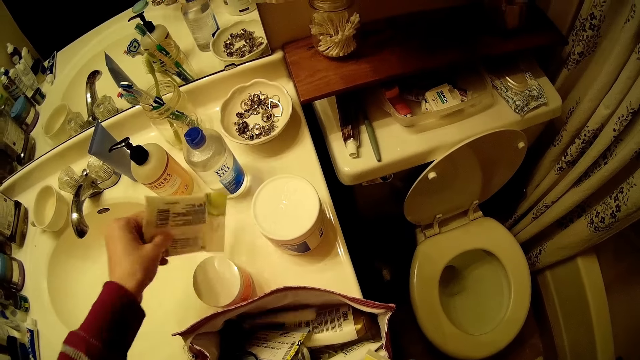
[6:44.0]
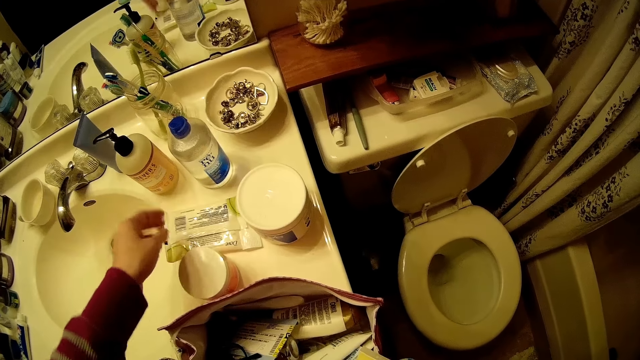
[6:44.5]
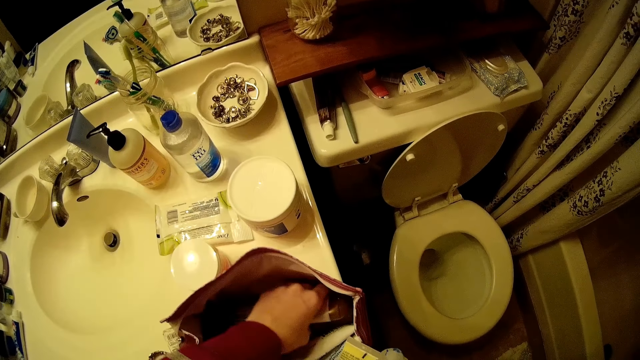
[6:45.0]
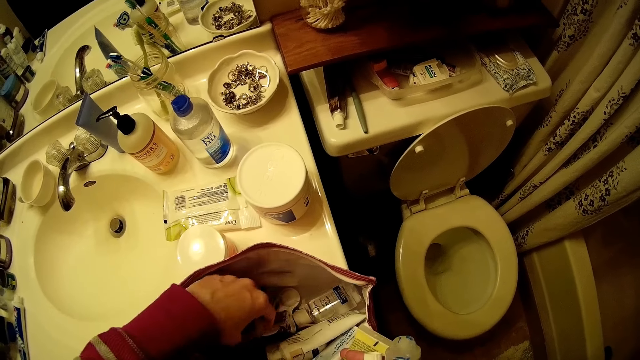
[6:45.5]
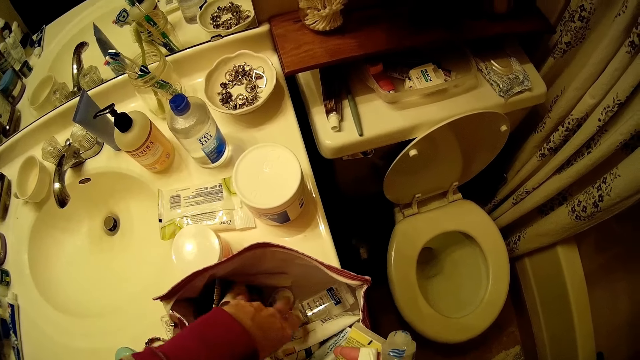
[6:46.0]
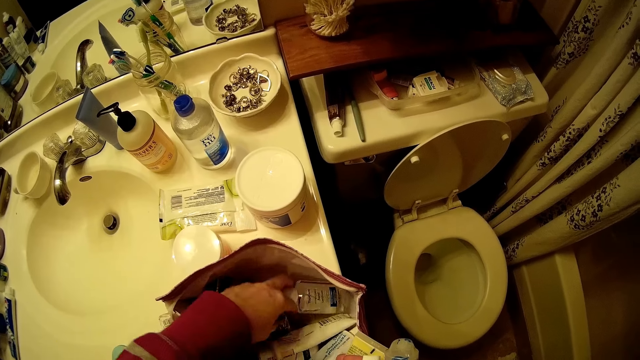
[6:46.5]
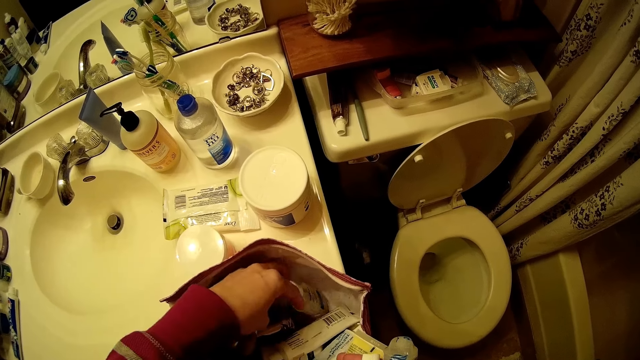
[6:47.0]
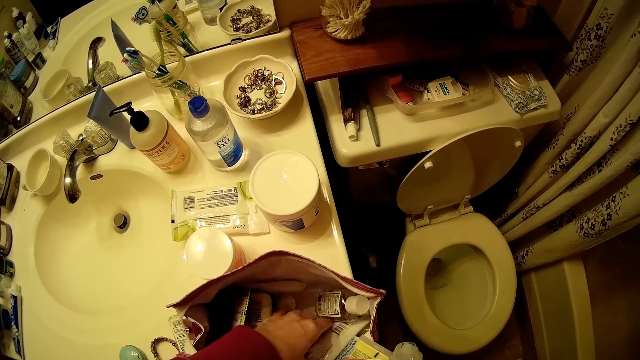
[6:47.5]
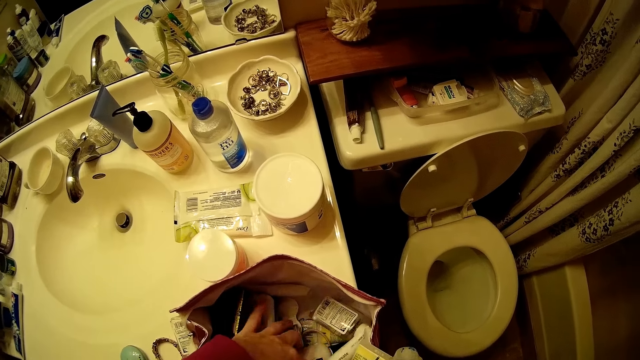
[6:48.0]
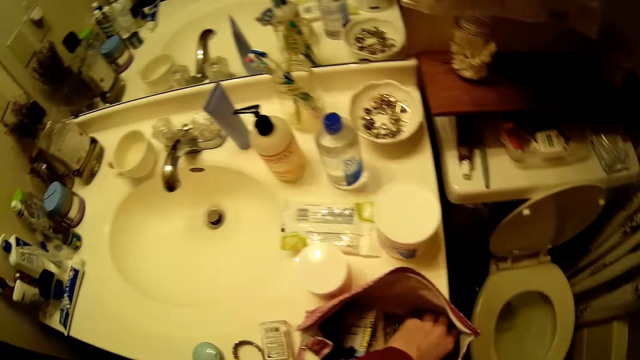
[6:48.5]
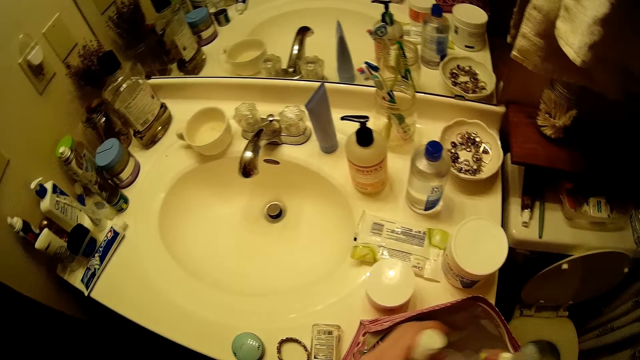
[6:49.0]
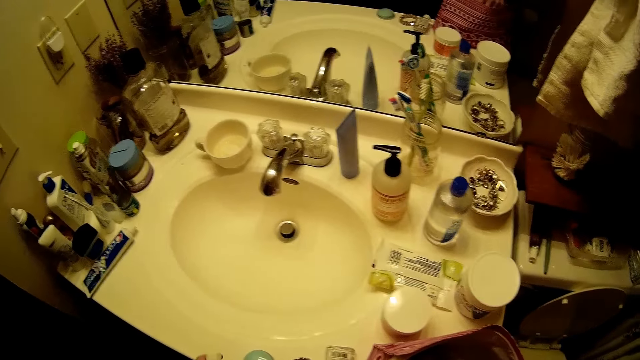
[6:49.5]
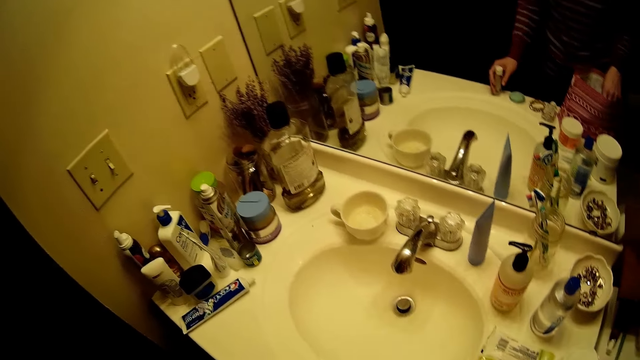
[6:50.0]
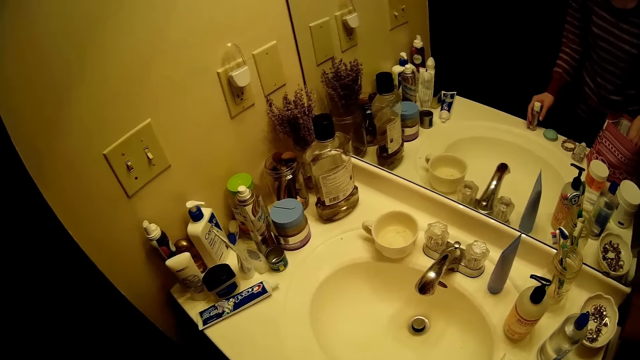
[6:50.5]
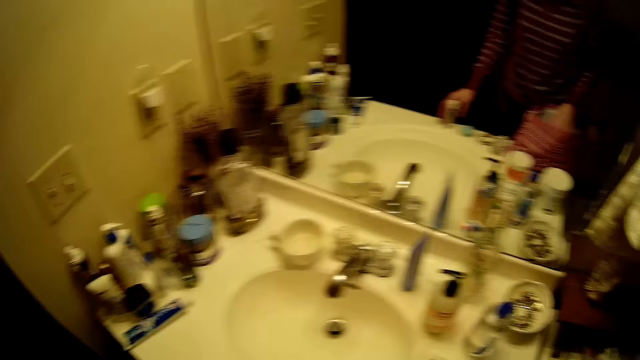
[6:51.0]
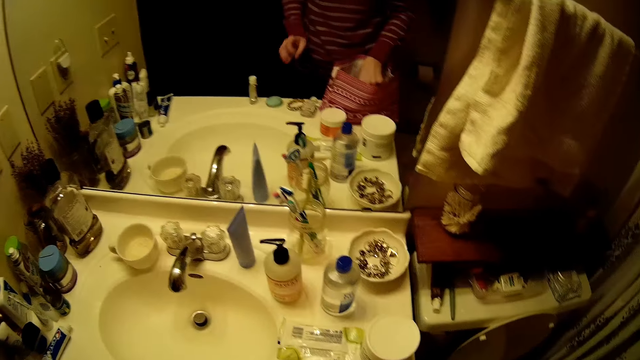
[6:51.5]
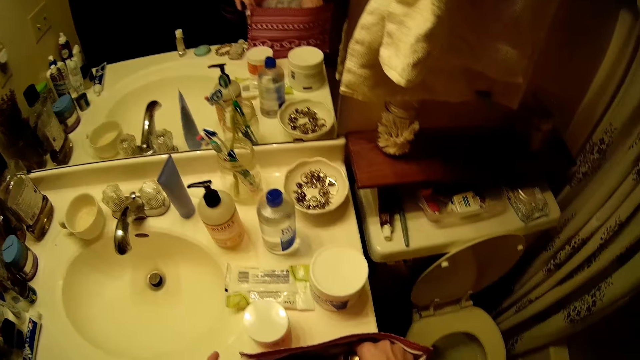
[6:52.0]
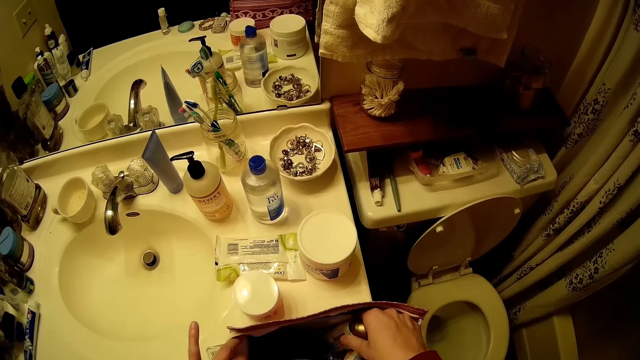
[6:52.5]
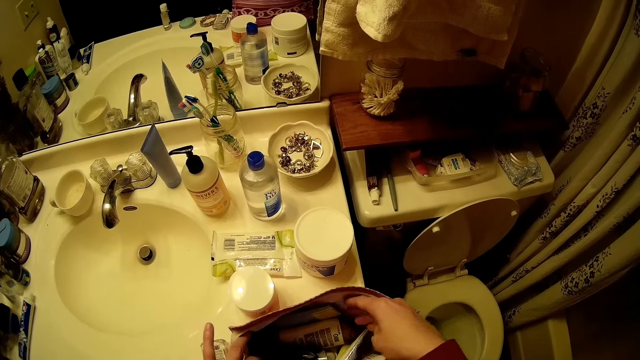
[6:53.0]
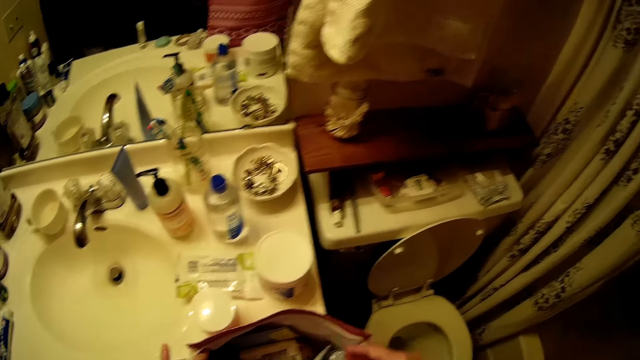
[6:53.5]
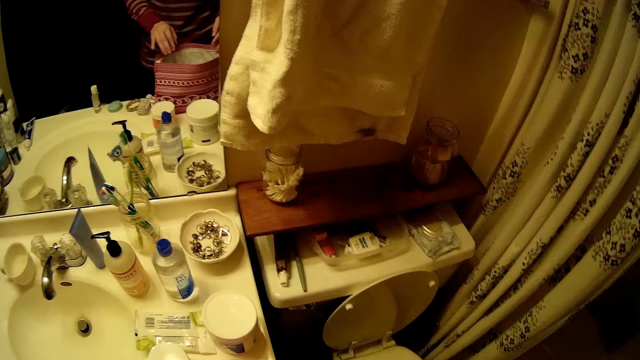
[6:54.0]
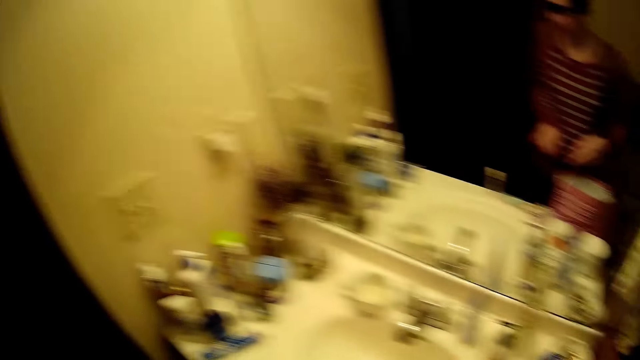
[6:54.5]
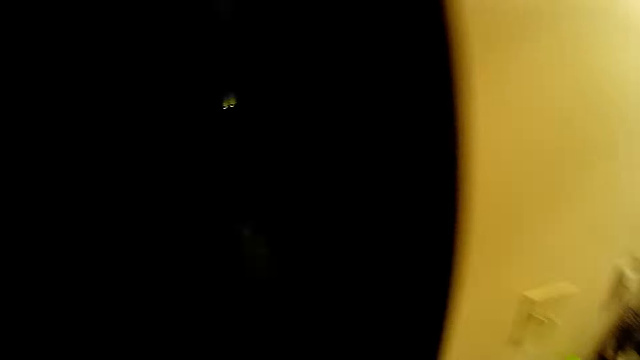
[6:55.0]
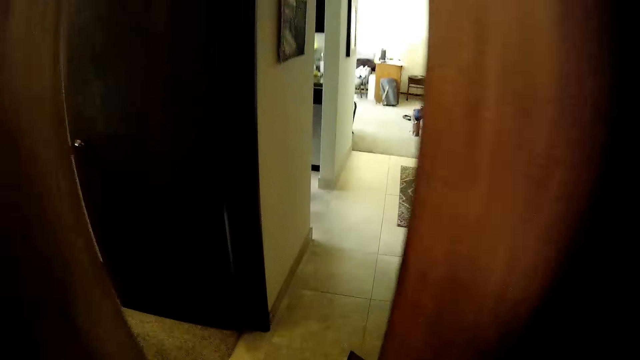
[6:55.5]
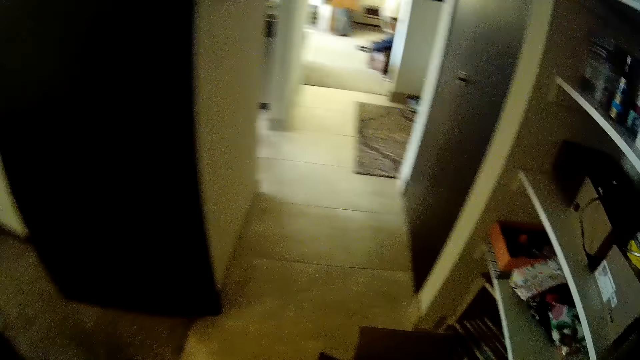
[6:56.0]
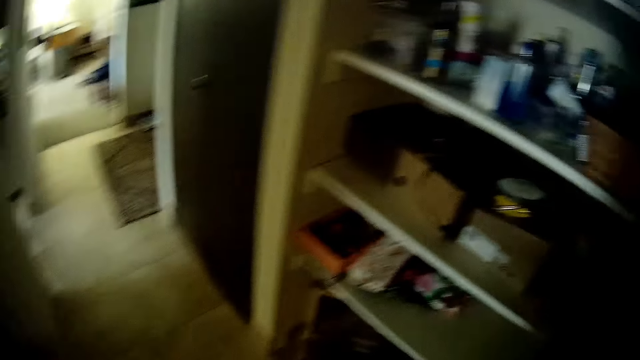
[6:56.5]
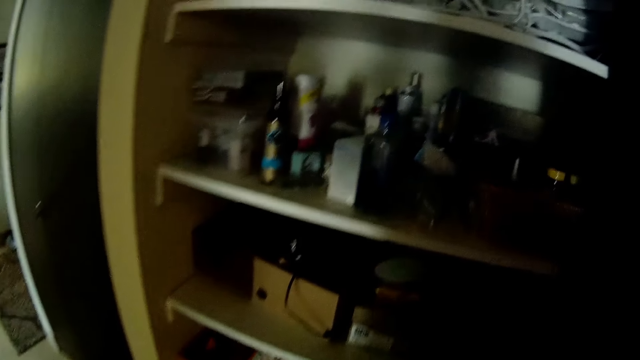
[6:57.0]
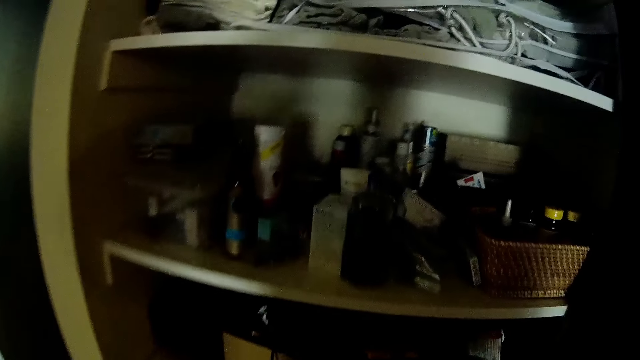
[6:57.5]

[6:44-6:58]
The camera wearer removes a make up soap or face wipe from the bag. She drops the face wipe on the toilet basin with her left hand. She searches through the bag with her left hand. She removes the make up oil from the bag and puts the make up oil on the bathroom sink. She searches through the bag with her left hand. She walks around the house.

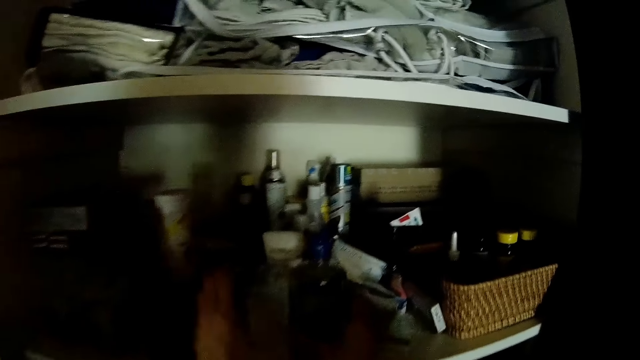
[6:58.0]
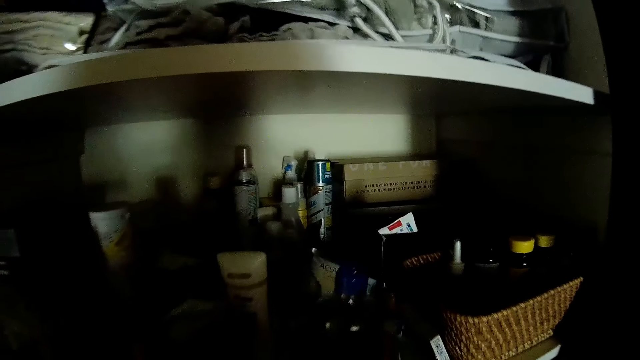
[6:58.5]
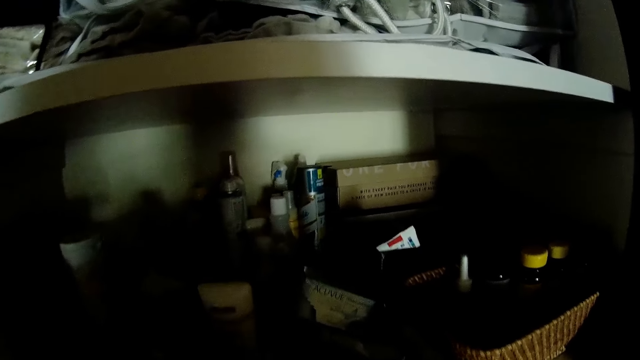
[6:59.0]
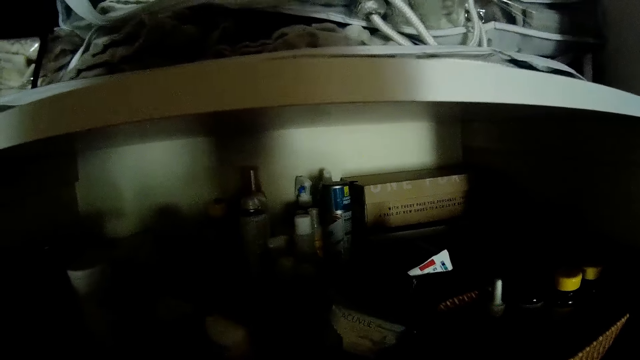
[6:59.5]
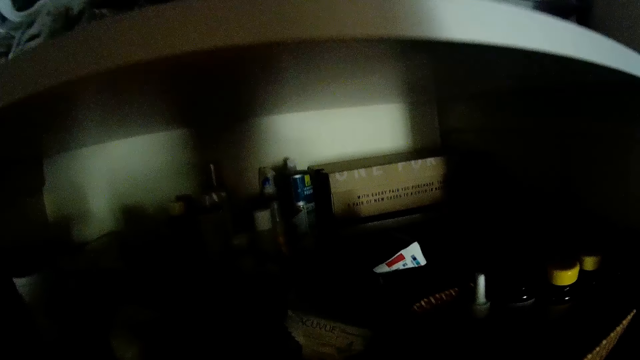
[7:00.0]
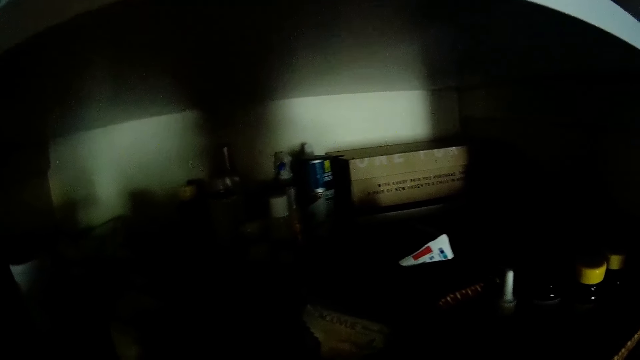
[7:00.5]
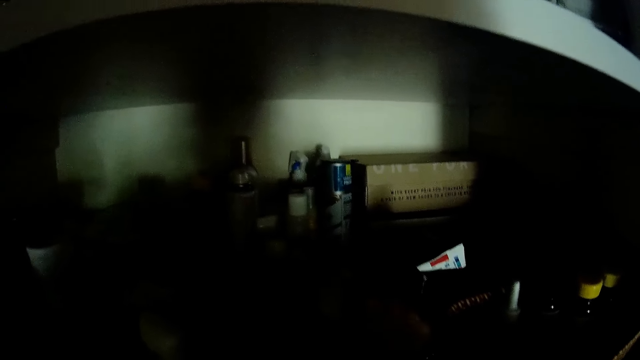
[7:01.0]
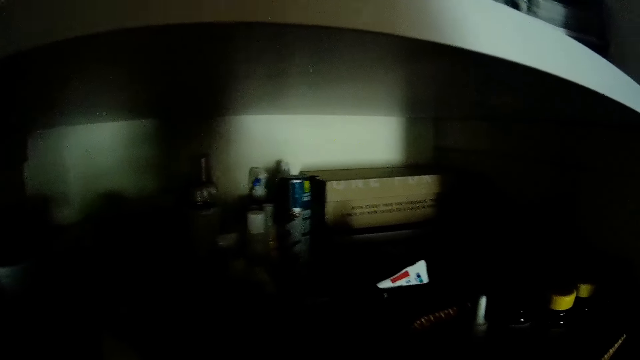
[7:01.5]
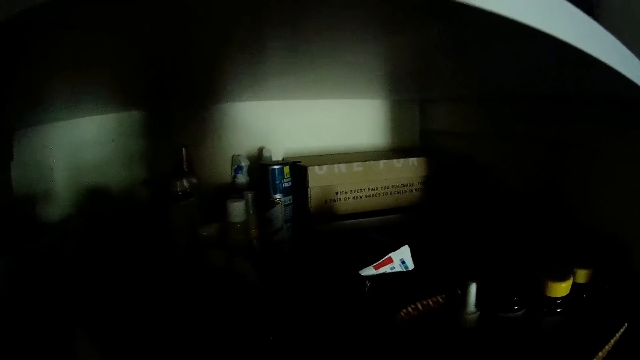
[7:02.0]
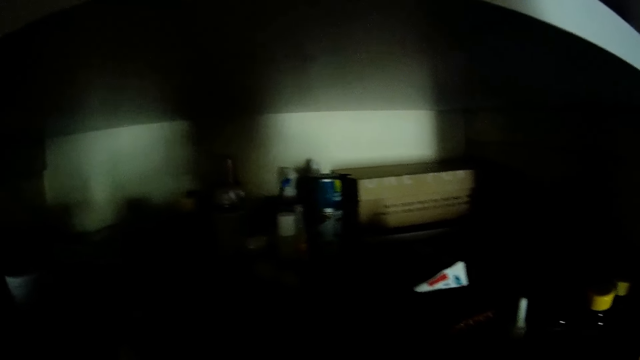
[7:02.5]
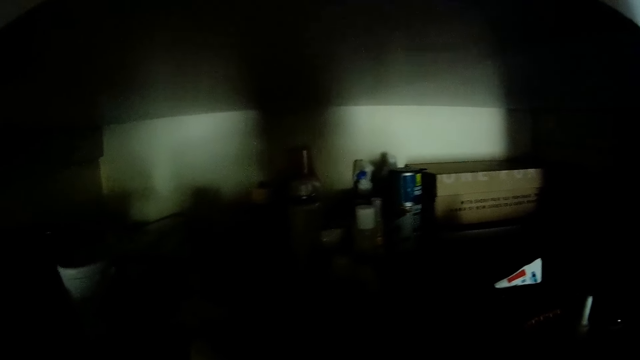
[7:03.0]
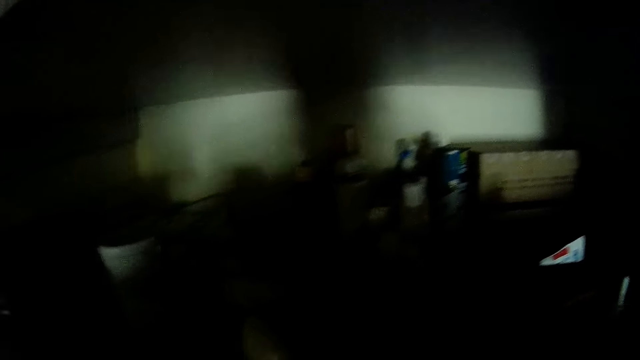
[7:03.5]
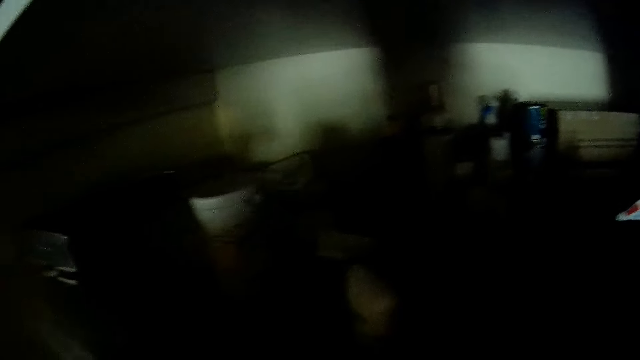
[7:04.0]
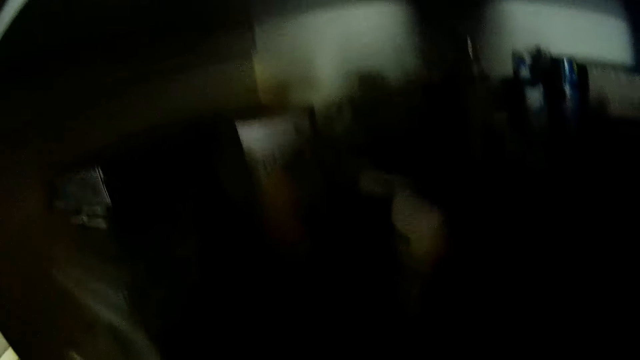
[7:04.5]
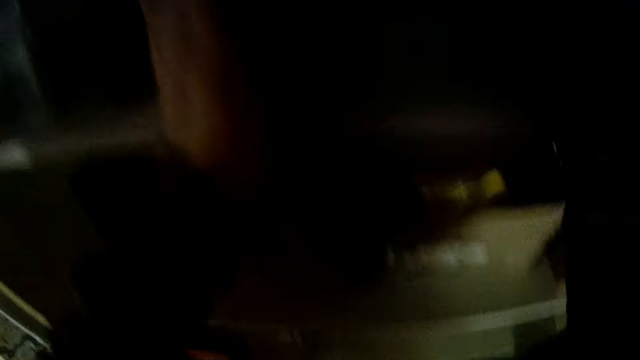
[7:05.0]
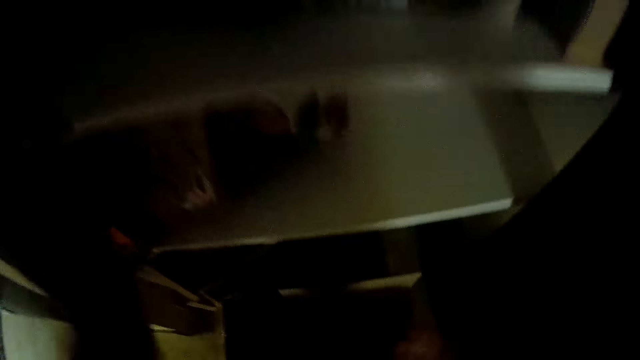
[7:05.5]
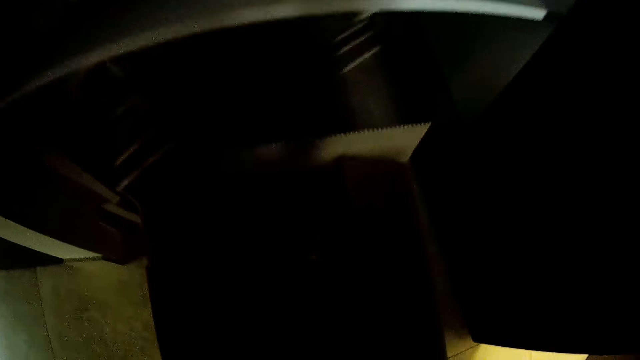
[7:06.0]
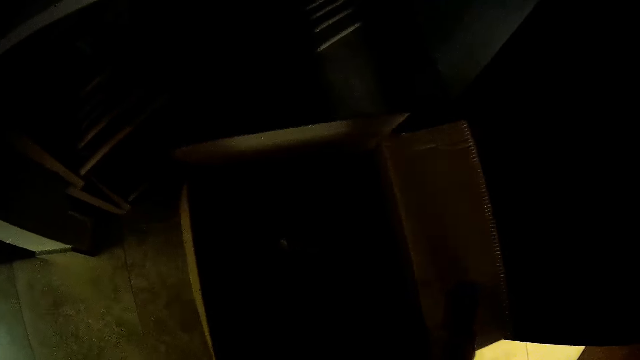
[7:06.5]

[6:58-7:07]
The camera wearer adjusts the bottle on the shelf with both hands. They look around the shelf. They open the box with both hands.
